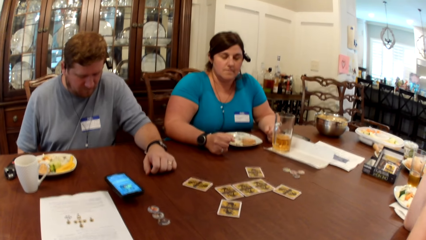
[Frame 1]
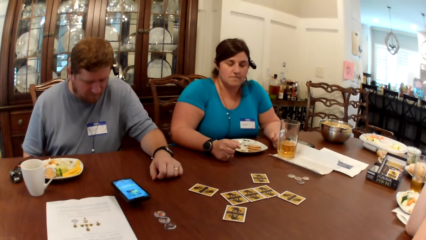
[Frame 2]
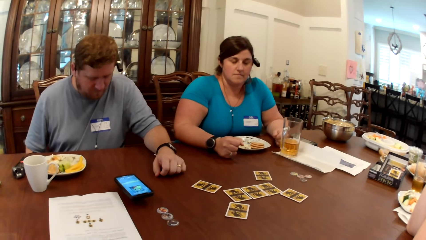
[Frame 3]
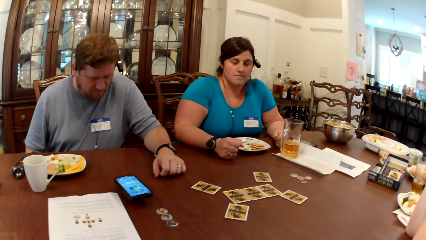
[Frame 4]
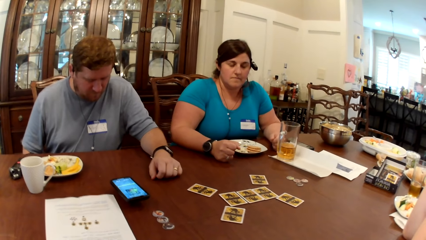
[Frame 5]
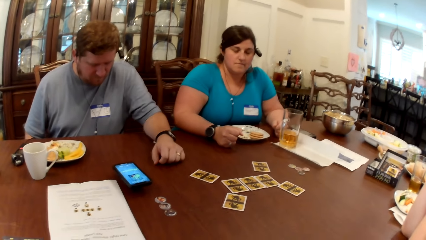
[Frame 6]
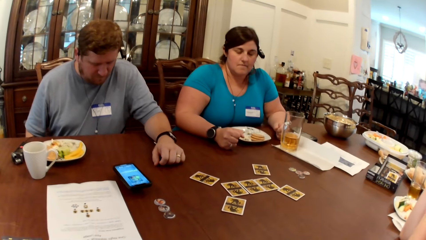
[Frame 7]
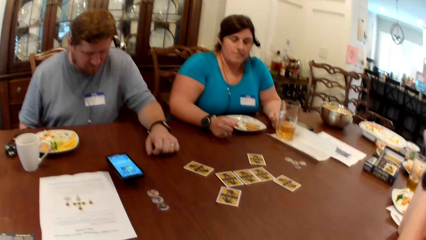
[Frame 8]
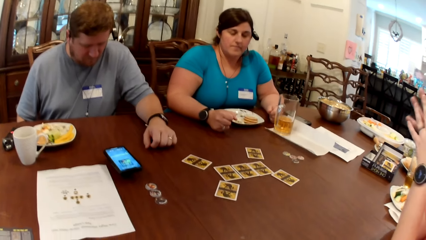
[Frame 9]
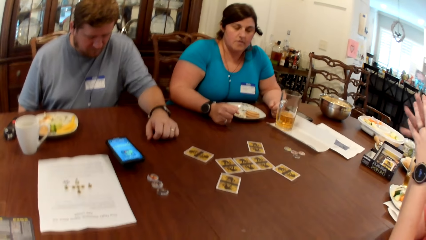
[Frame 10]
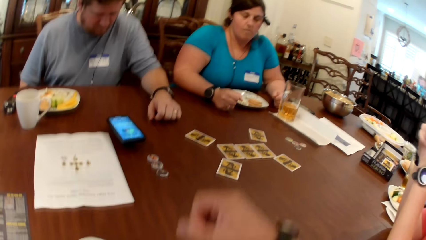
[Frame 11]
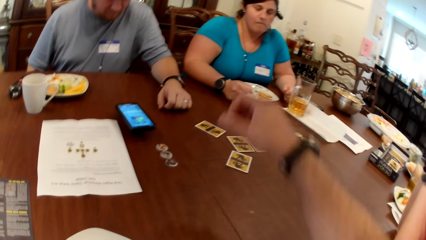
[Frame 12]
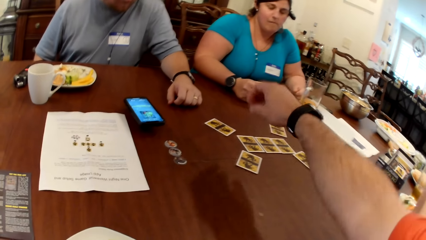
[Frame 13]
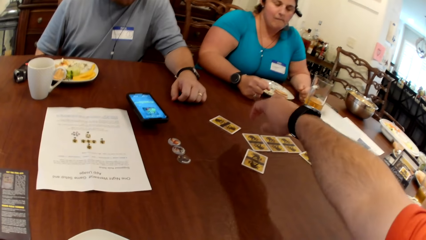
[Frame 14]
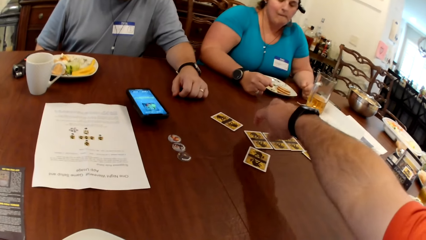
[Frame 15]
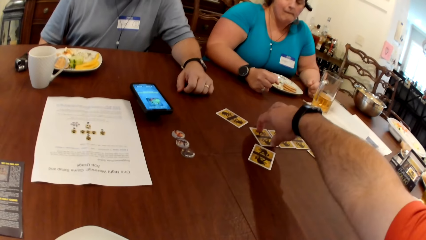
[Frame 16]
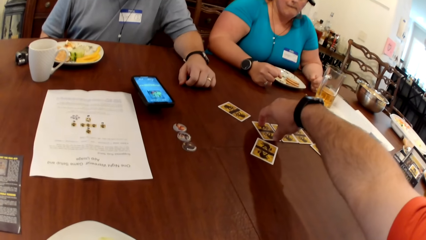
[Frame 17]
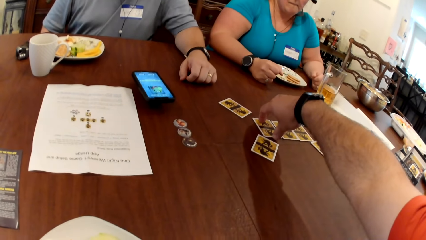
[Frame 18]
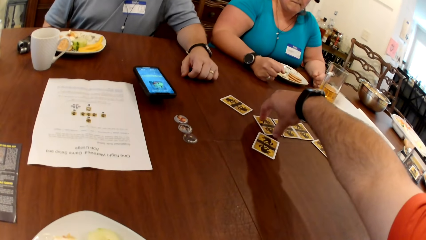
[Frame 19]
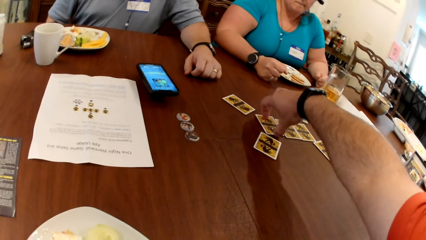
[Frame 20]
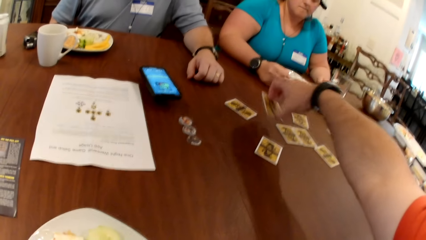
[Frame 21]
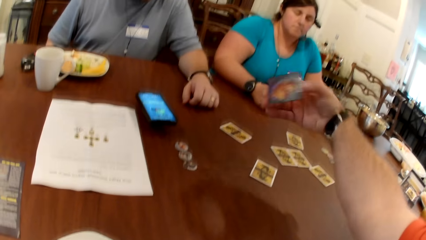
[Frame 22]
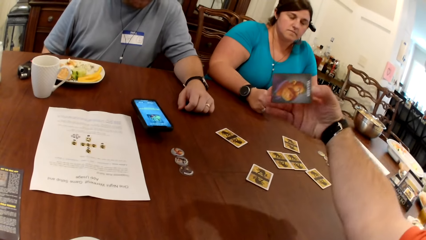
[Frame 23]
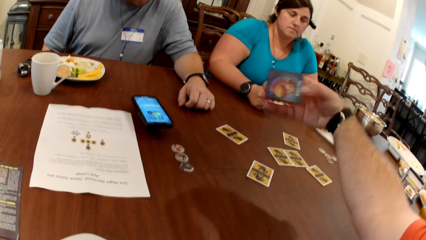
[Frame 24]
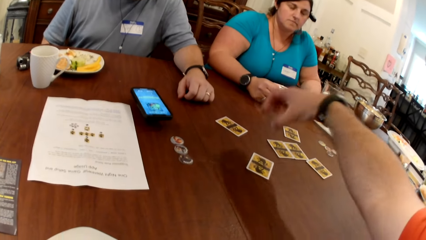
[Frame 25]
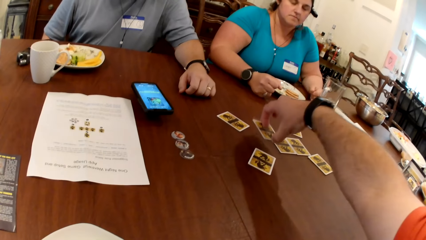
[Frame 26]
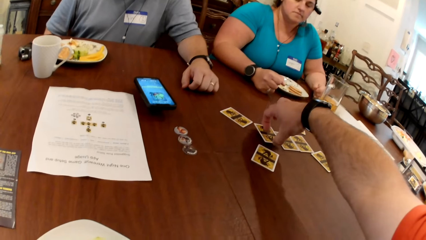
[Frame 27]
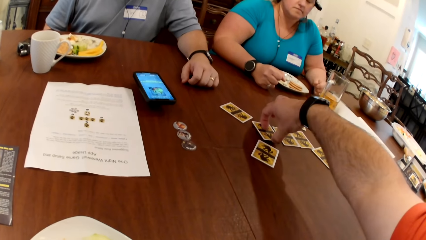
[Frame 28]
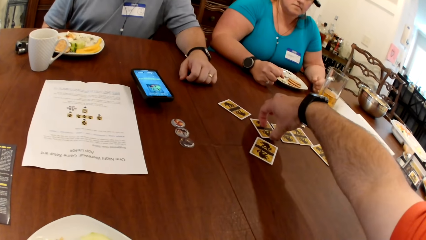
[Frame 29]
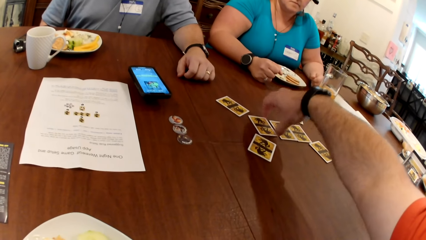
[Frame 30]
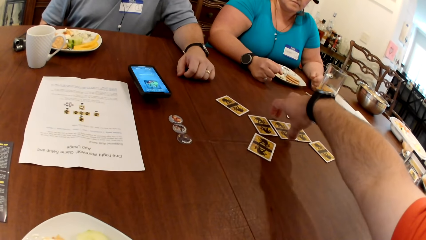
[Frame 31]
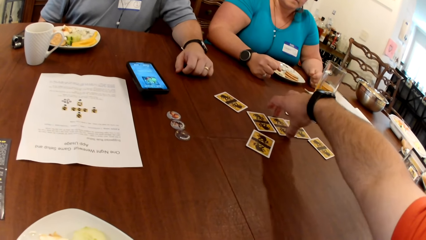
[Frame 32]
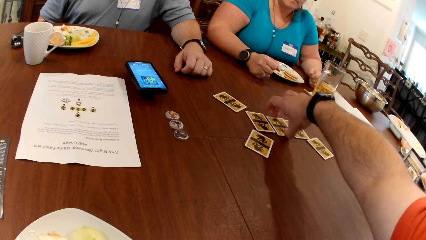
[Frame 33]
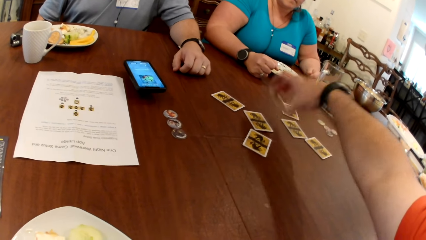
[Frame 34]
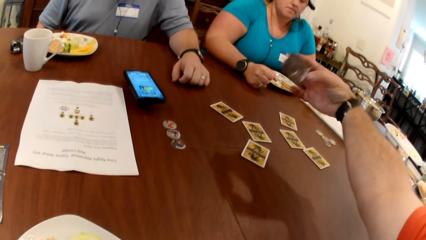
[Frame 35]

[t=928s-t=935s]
The camera wearer picks a card on the table with his right hand. He stares at the card. He drops the card on the table with his right hand. He picks a card on the table with his right hand.

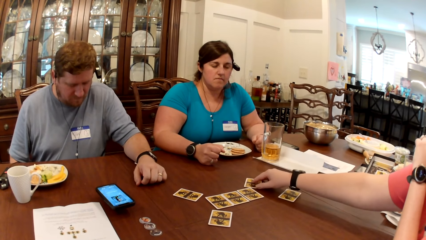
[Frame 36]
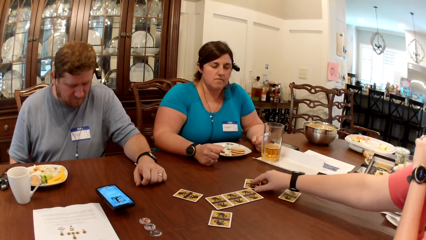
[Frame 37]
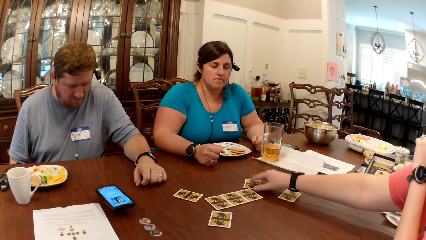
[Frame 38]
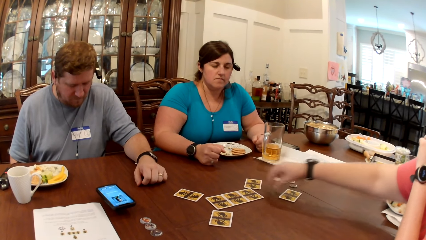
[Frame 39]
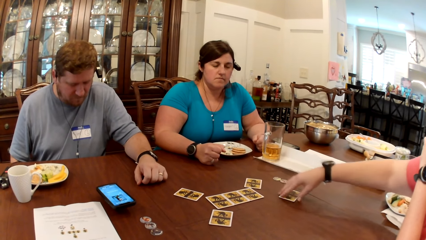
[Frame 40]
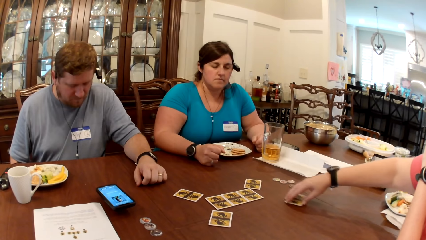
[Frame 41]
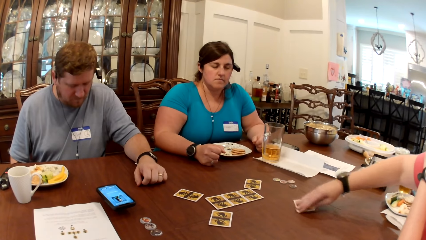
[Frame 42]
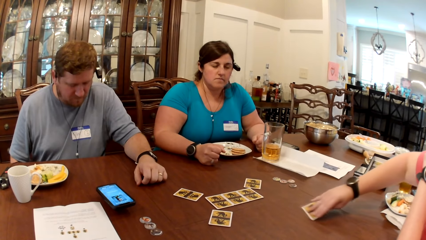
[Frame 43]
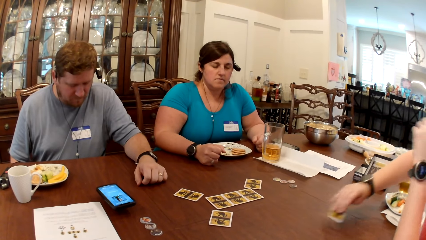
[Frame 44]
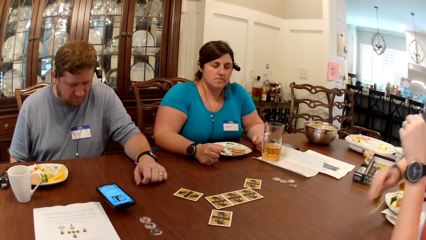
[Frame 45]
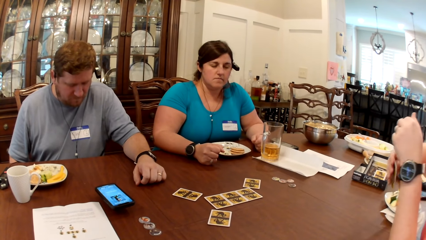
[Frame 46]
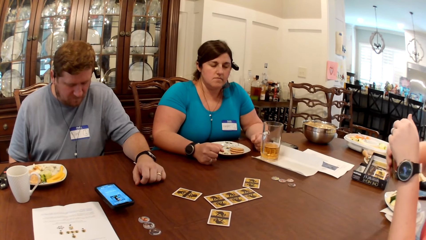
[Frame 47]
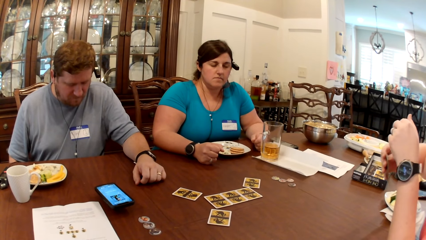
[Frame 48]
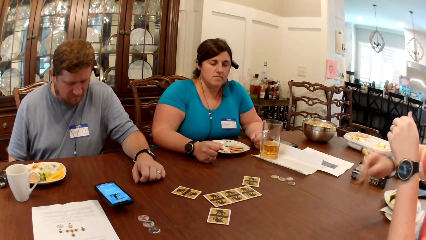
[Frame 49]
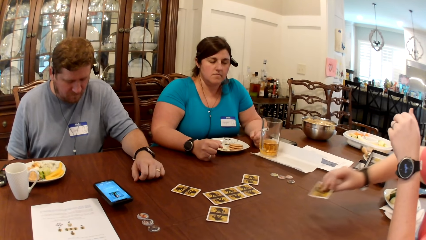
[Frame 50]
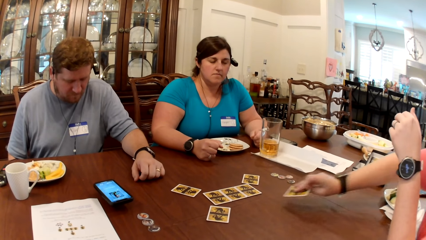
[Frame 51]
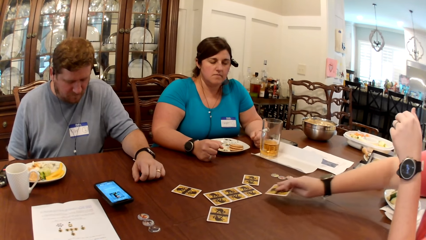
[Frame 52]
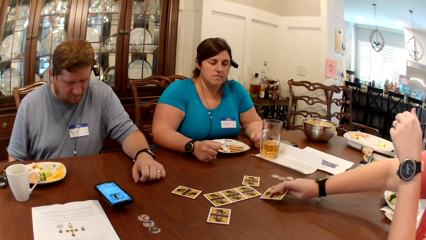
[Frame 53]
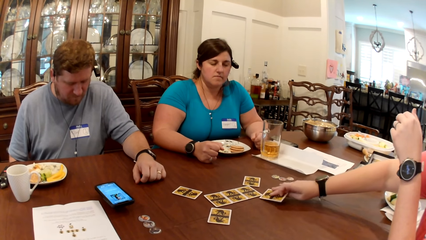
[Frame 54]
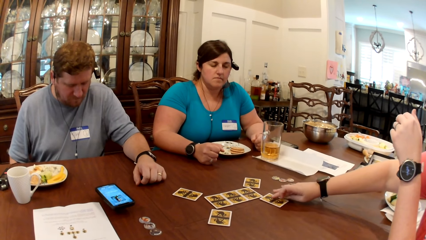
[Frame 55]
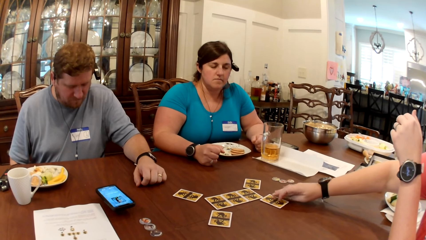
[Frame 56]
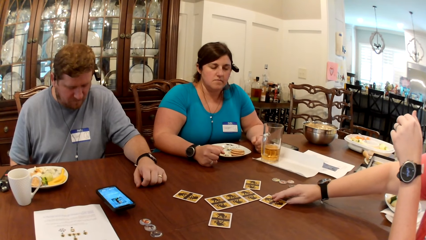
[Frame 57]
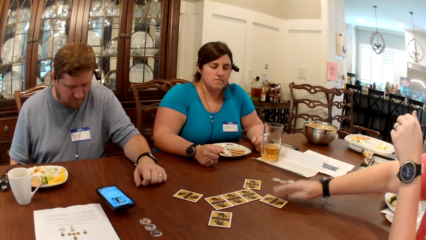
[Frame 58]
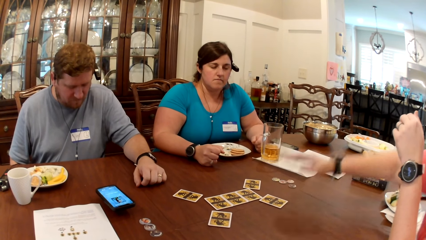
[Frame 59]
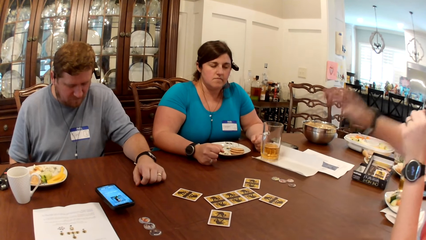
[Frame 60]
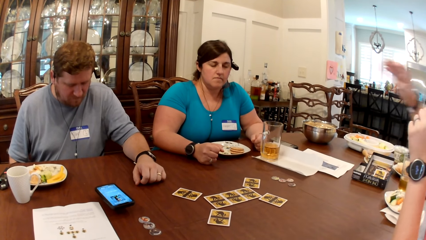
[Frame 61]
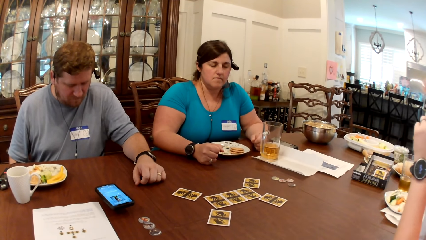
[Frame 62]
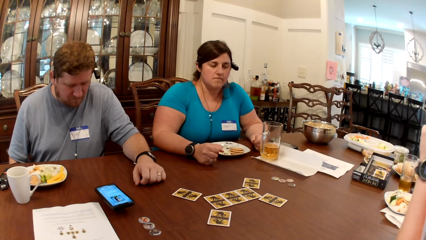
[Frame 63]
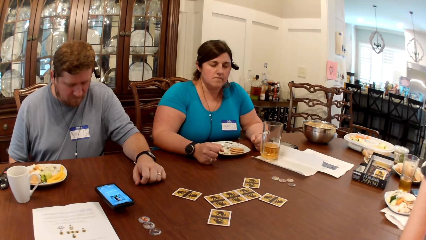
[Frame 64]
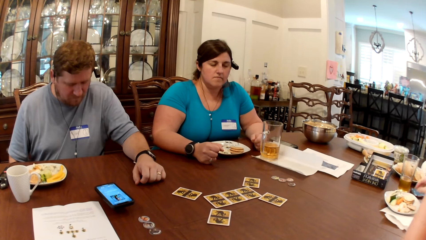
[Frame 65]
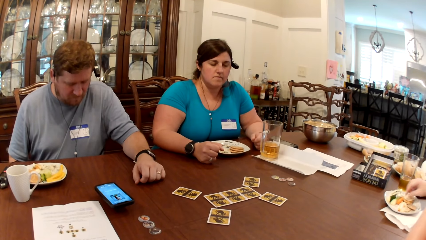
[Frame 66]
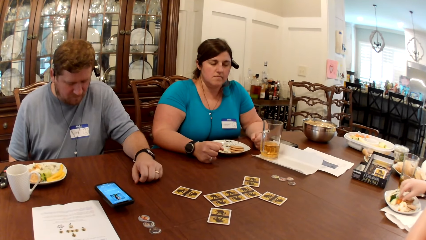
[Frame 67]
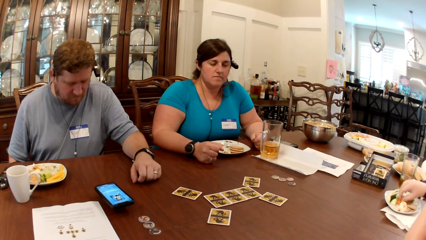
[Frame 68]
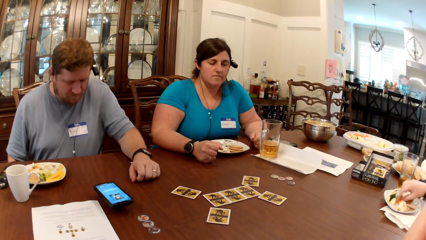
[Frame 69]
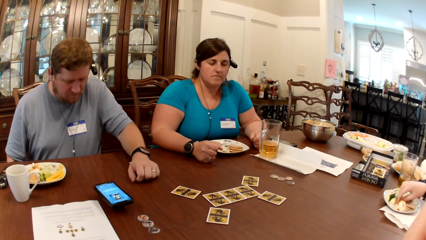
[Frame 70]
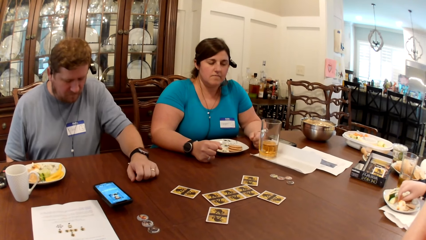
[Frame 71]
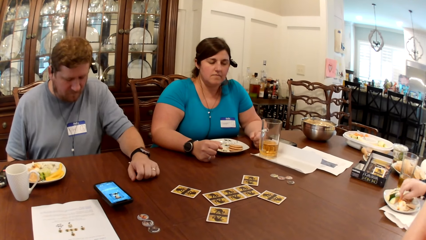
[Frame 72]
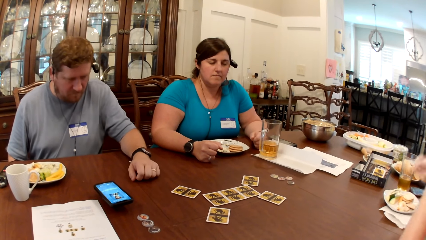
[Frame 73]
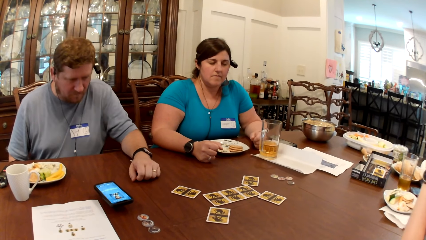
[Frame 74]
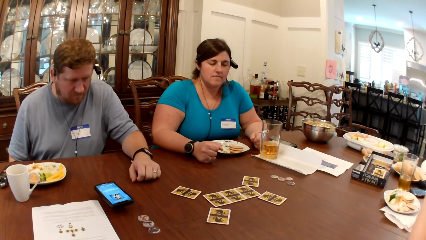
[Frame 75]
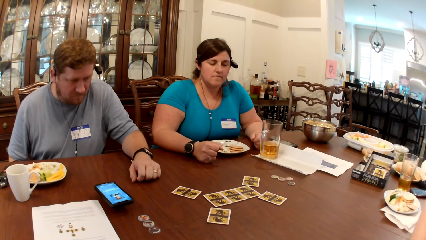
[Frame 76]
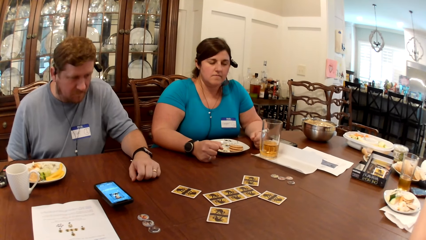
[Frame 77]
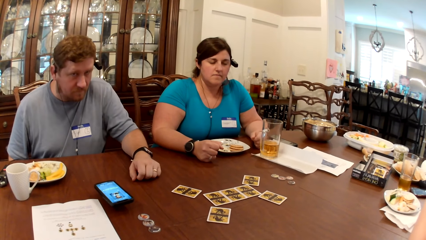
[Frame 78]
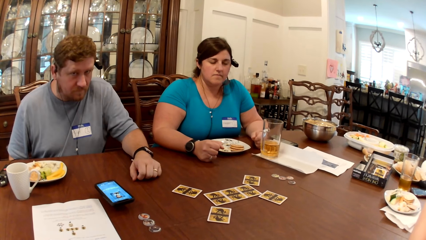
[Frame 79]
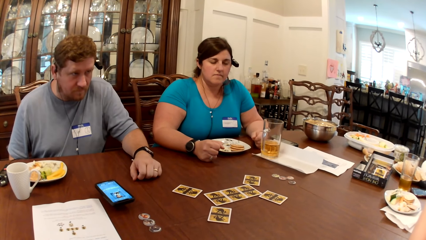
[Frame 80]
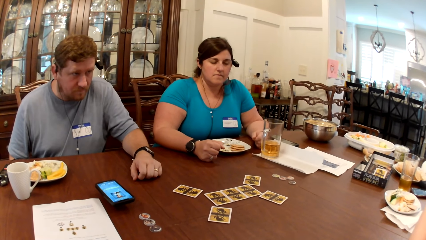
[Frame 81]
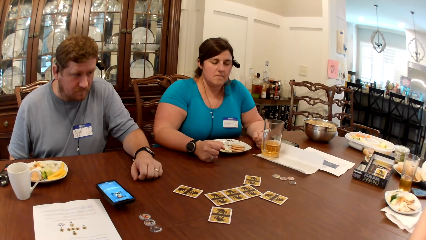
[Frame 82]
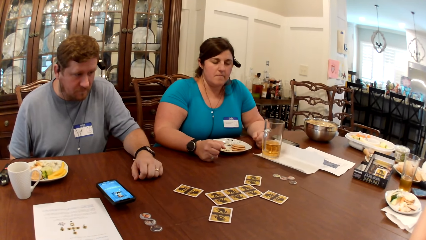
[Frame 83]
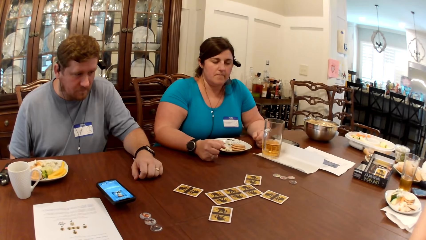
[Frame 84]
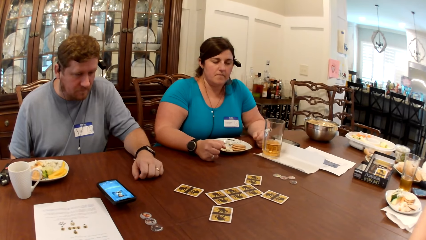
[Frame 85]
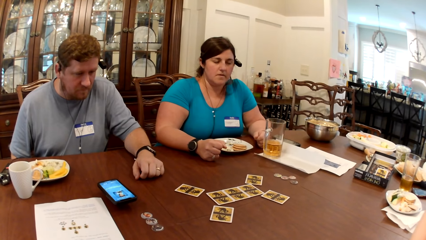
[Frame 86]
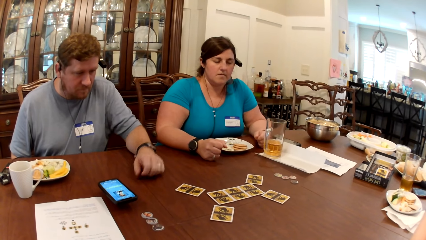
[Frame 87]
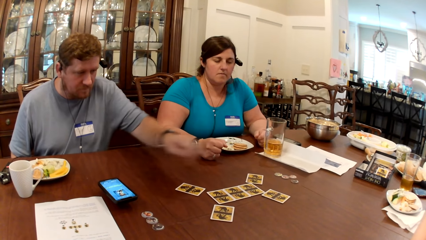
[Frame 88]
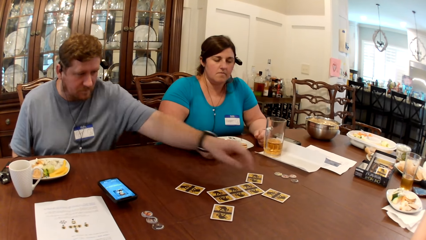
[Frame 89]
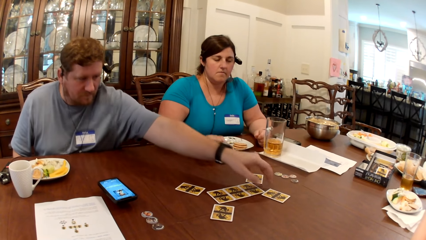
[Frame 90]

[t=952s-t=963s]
A woman drops a card on the table. The woman picks a card from the table with her right hand. The woman places the card on the table with her right hand. The woman picks snacks from the plate and eats from her plate with her right hand.
